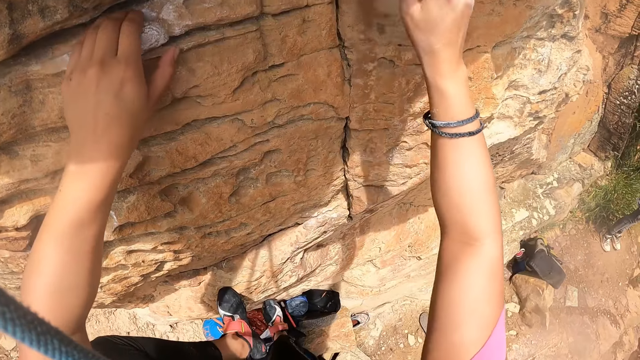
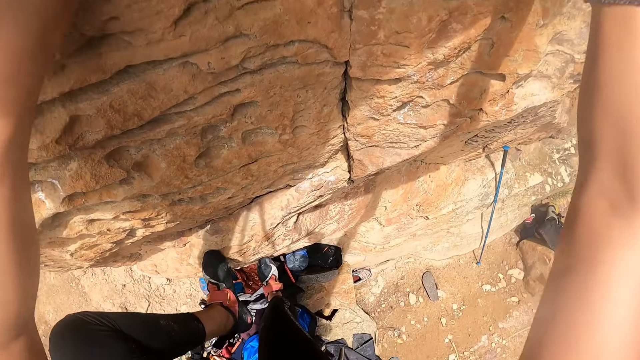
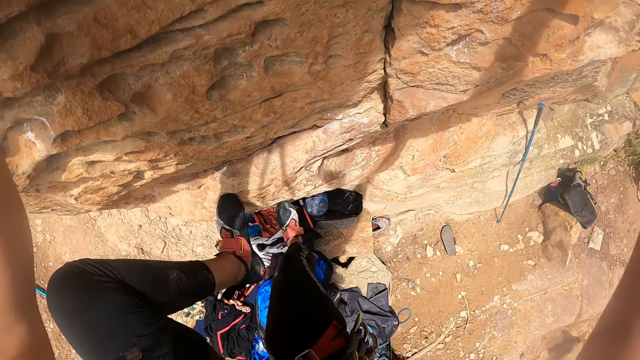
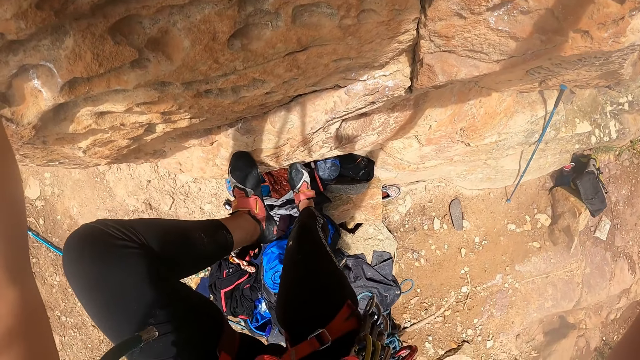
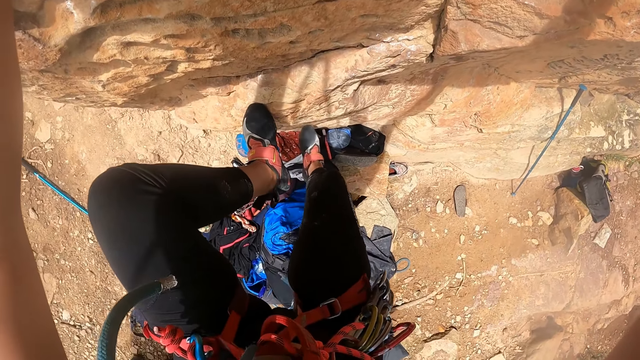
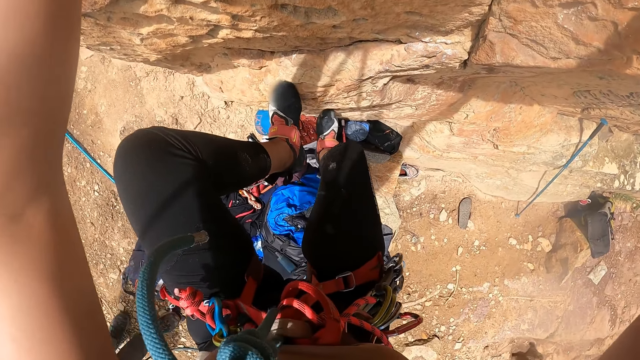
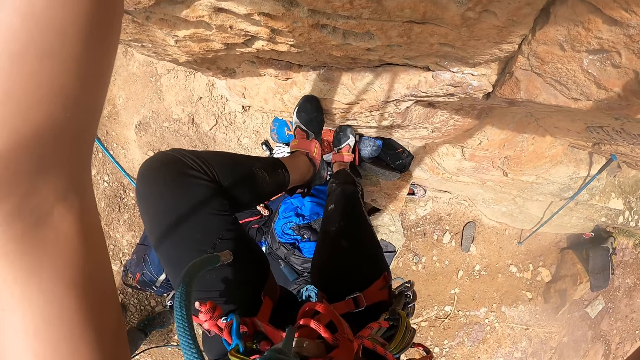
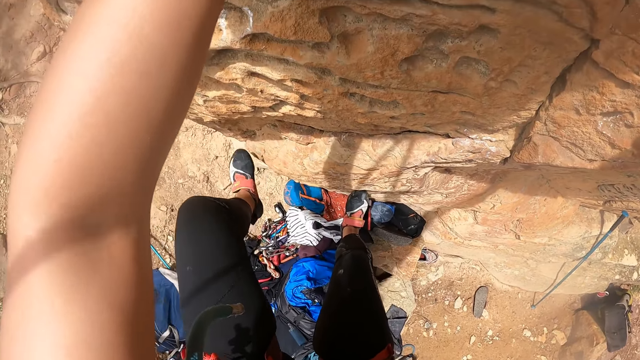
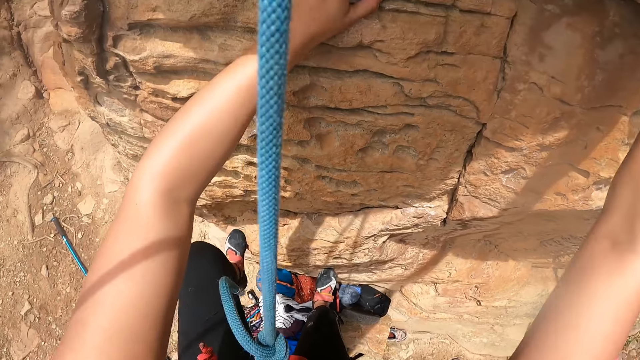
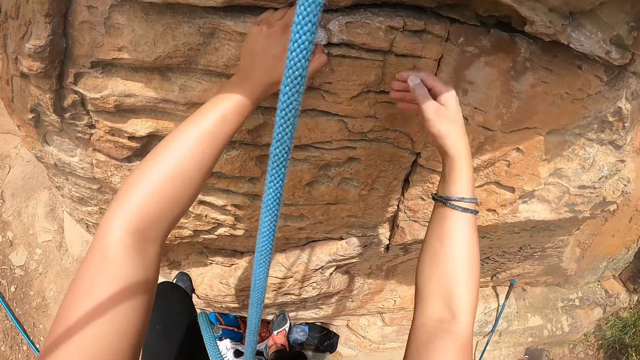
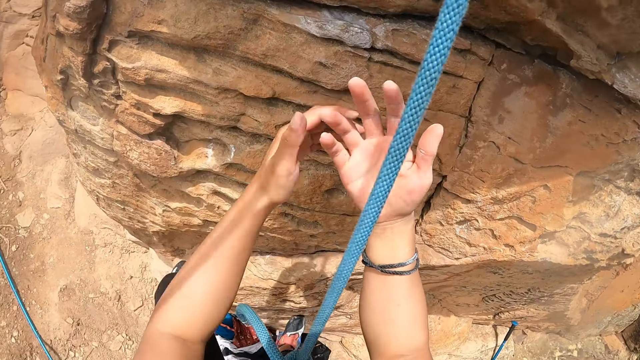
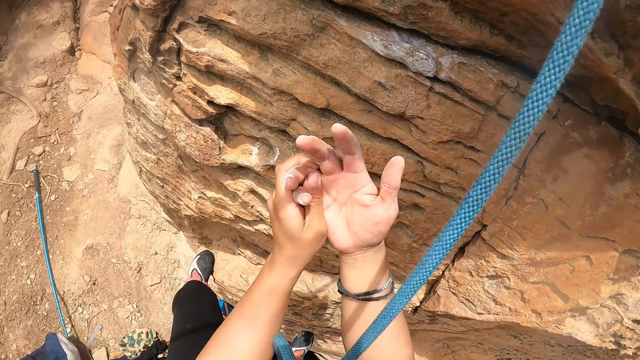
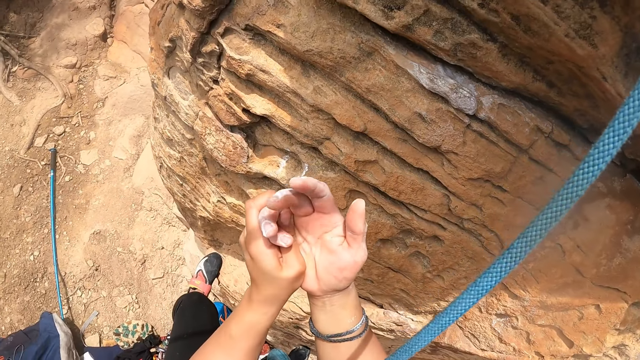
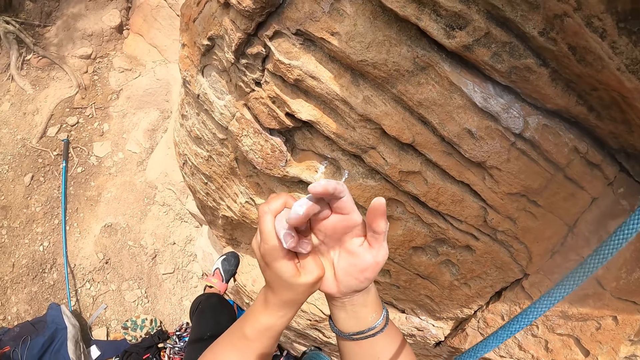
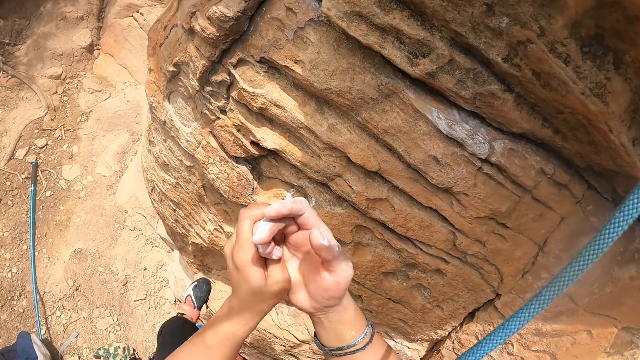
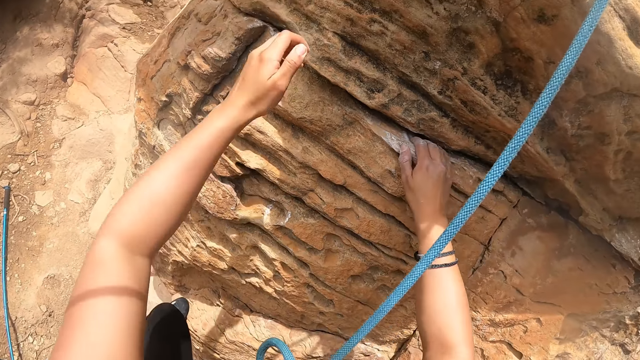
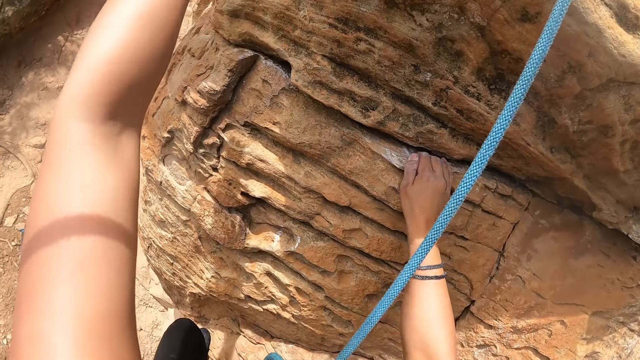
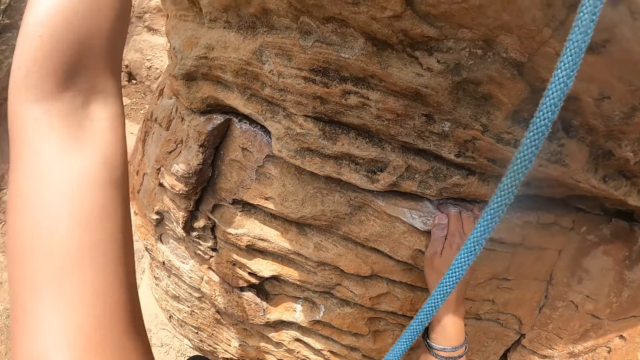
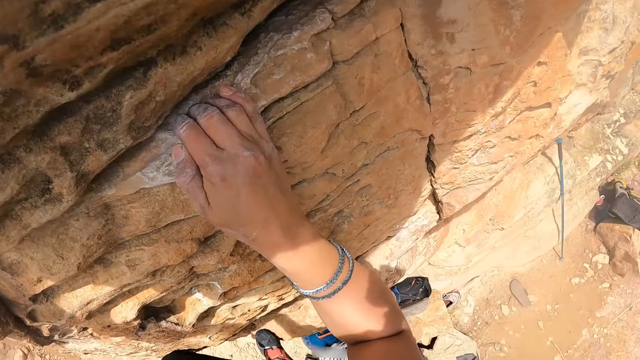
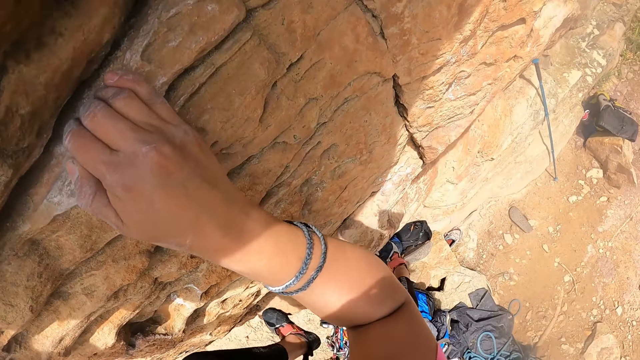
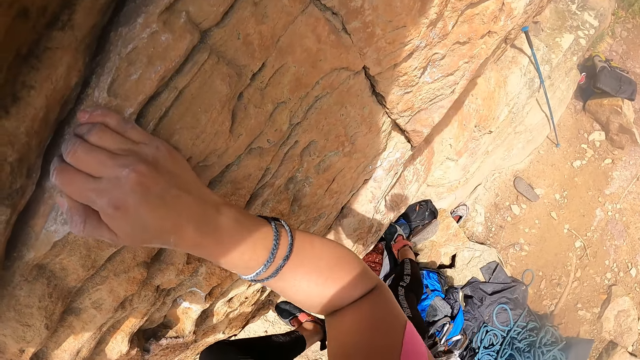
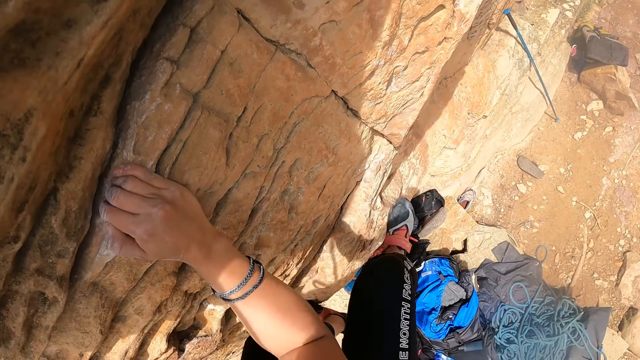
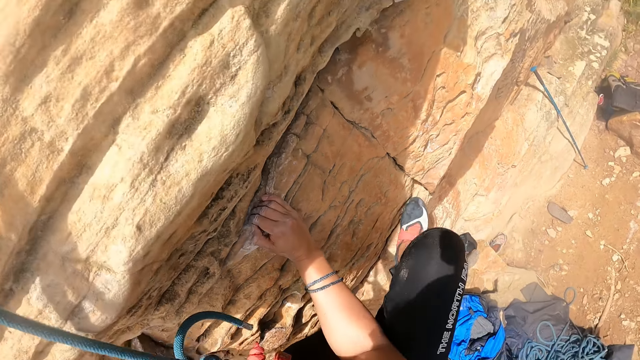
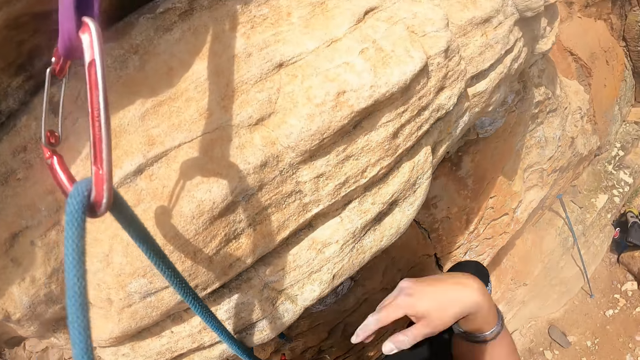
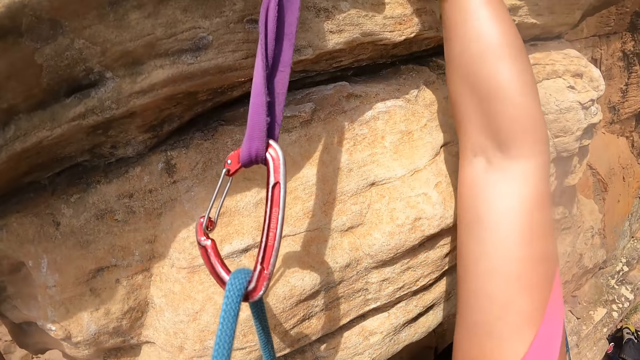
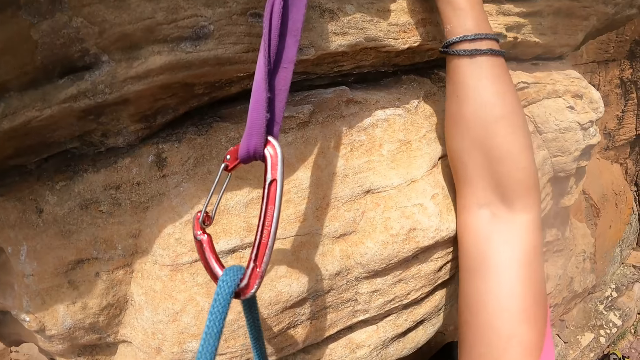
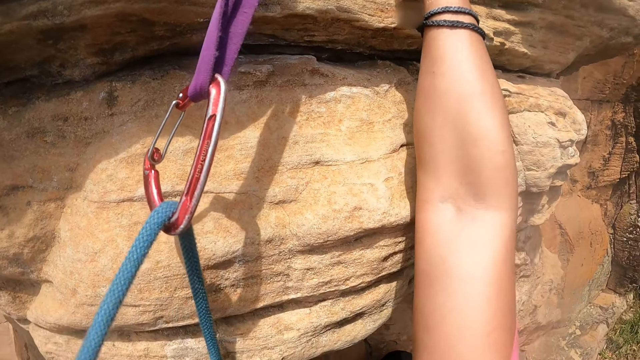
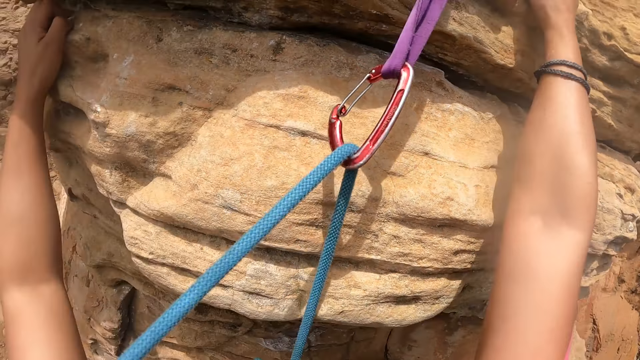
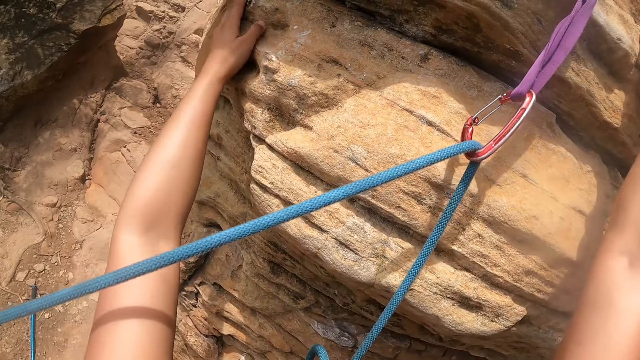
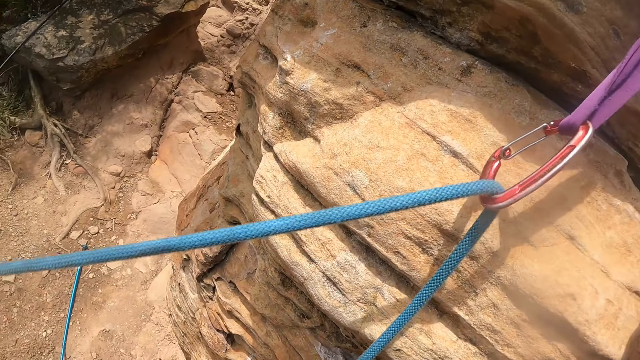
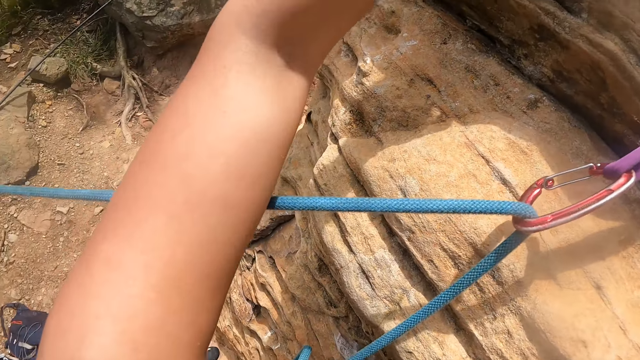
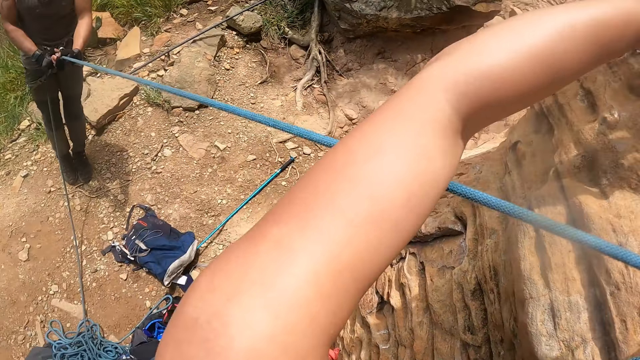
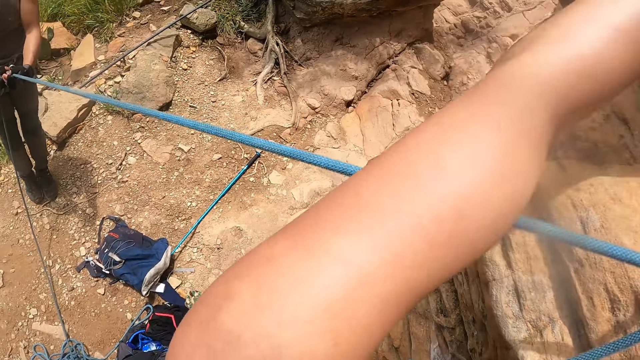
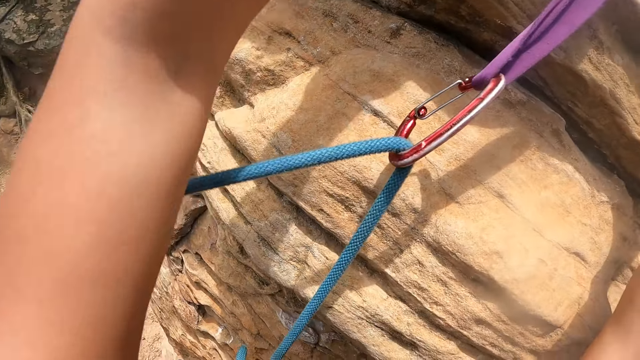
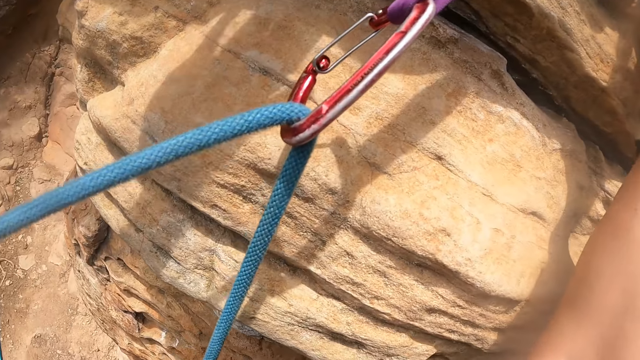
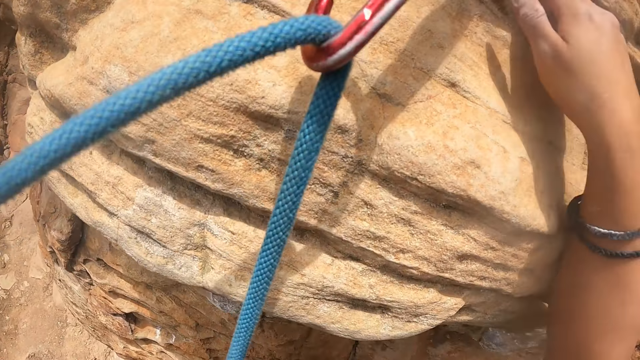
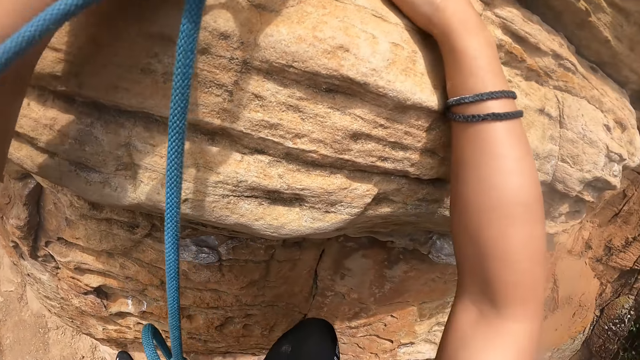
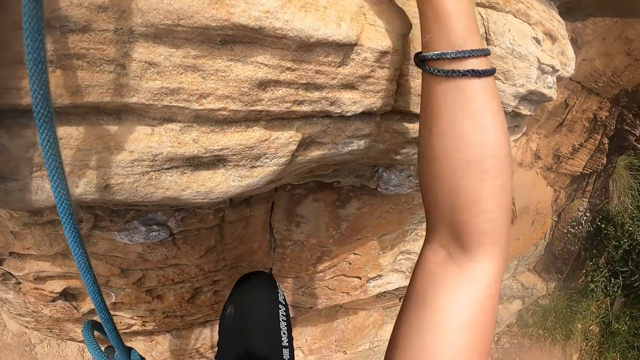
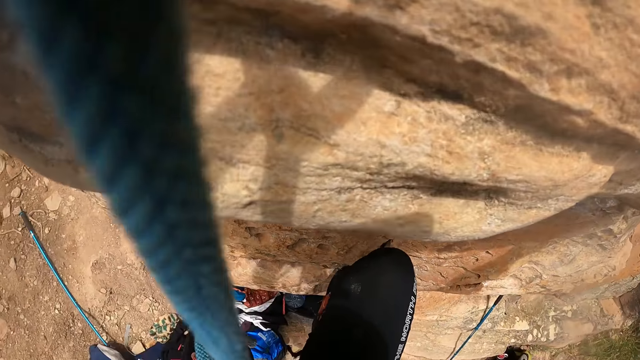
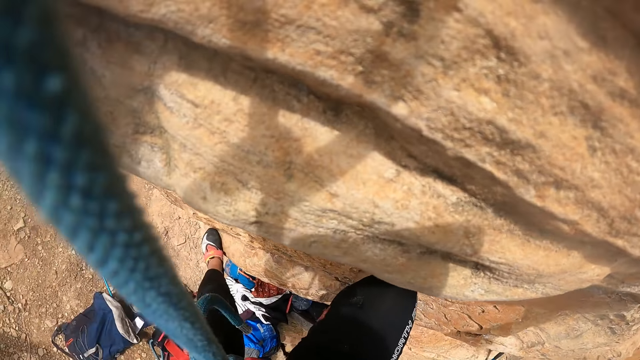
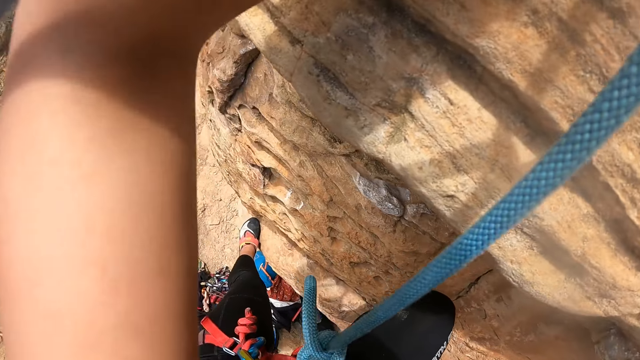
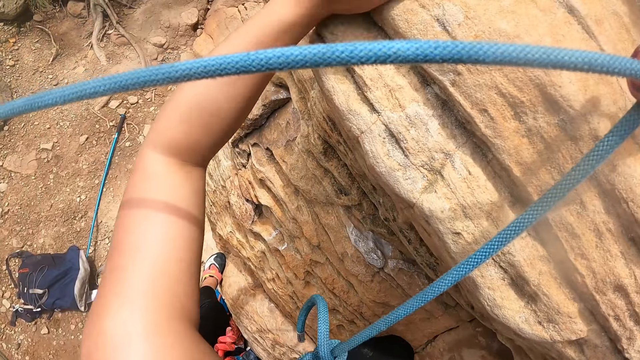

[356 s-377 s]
The camera wearer climbs down from the mountain. They check their hands. They hold the fingers. They climb up a rock. They climb the mountain. A person holds the safety rope.
